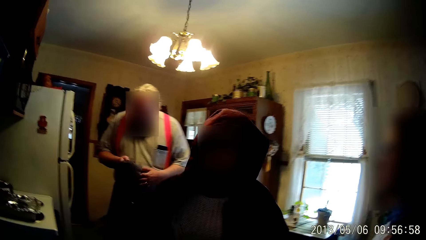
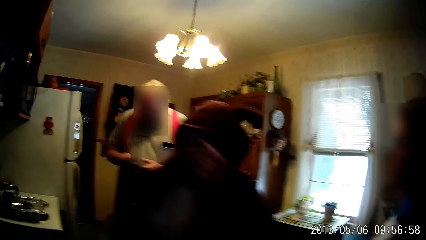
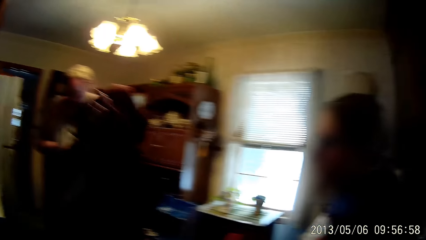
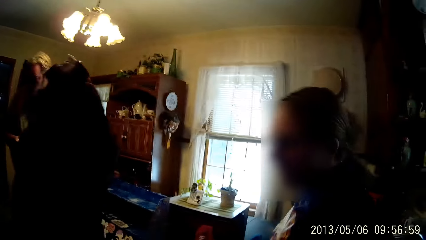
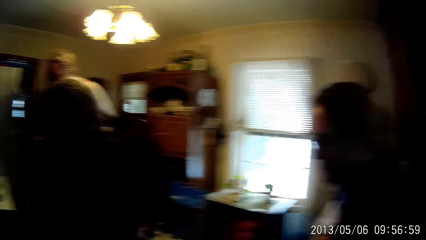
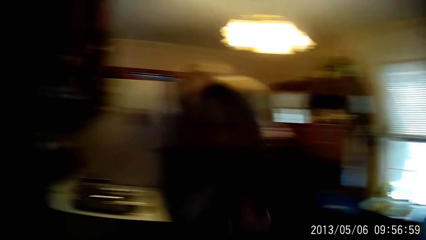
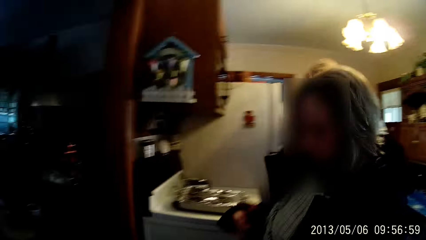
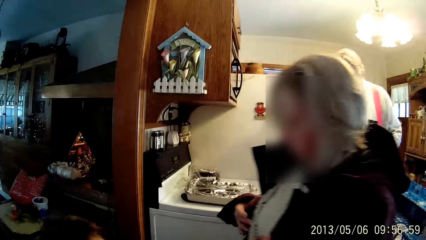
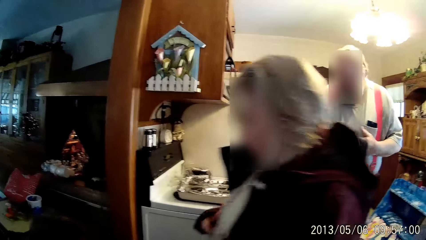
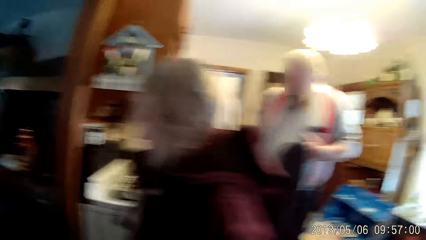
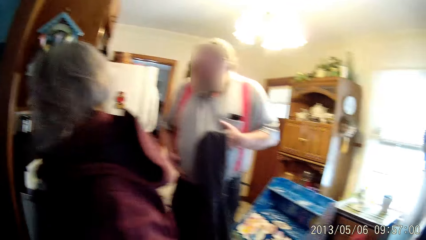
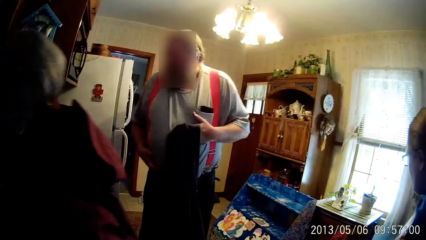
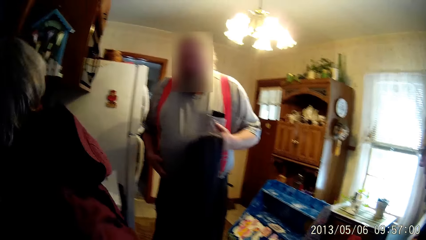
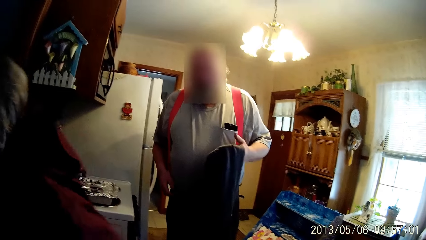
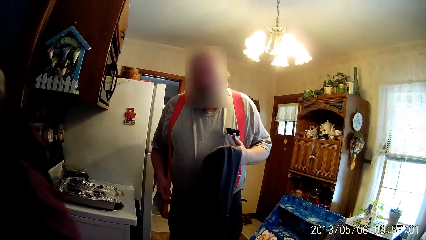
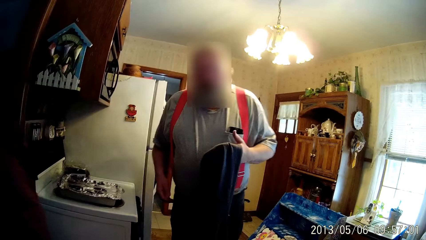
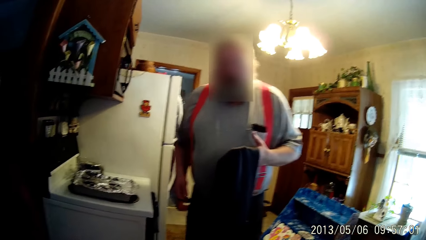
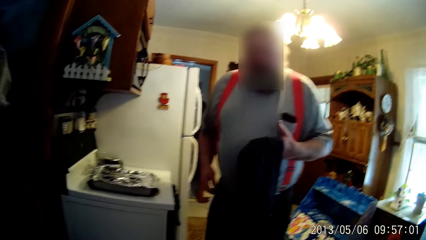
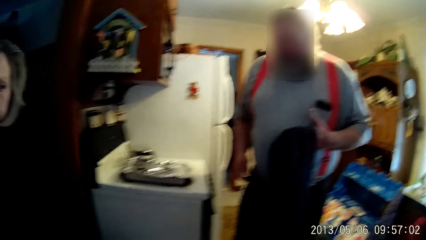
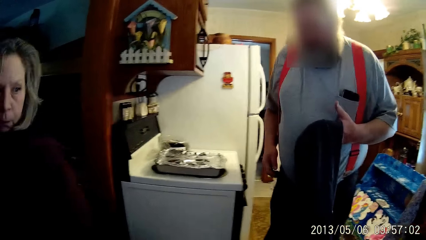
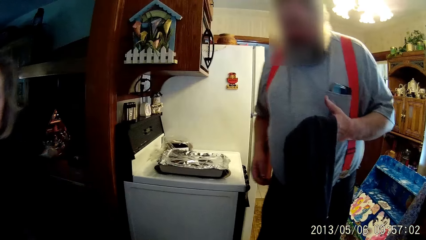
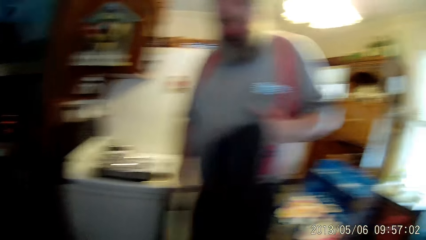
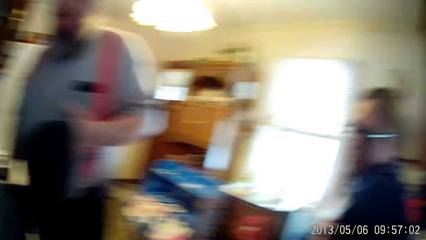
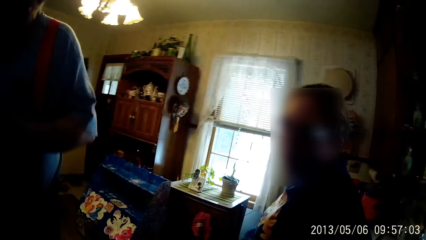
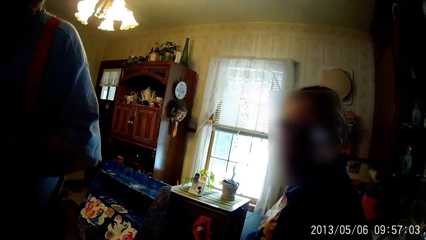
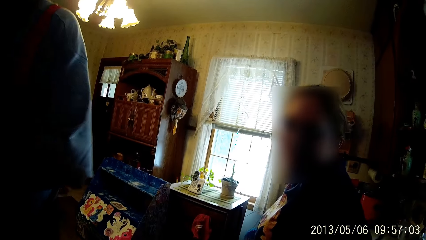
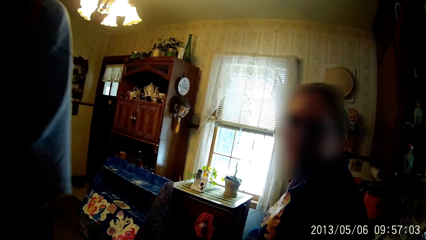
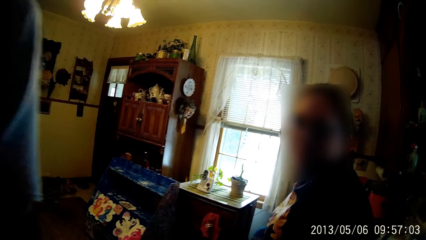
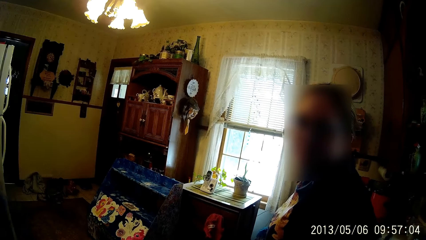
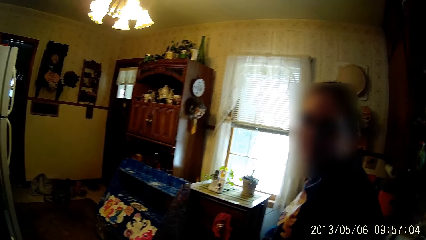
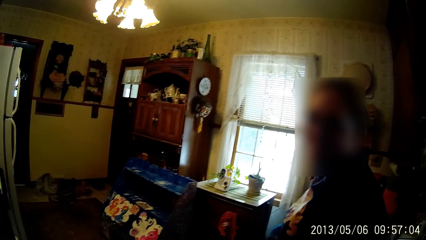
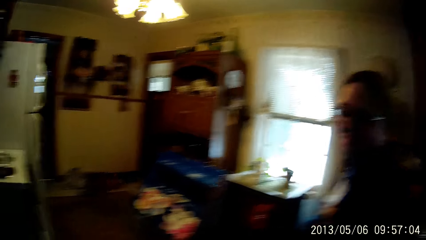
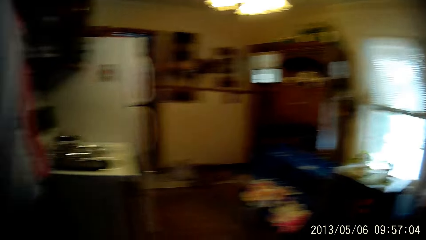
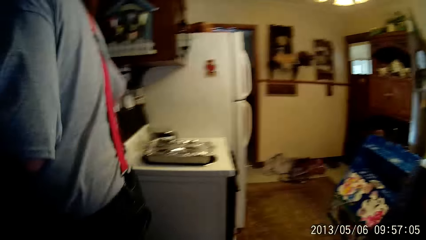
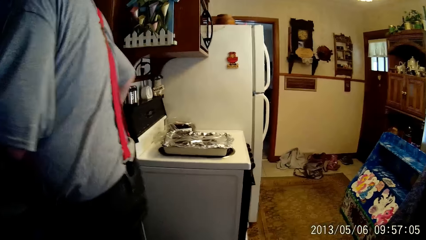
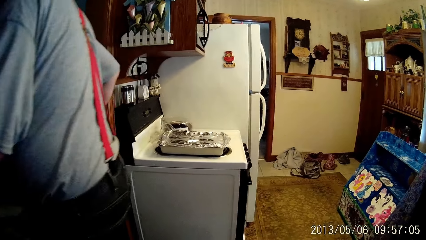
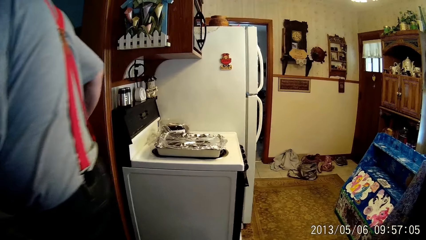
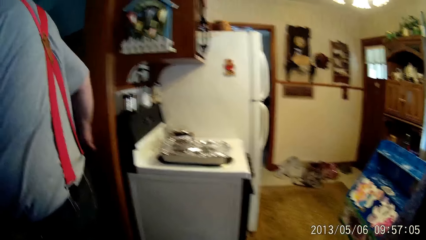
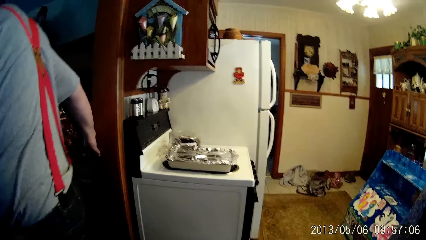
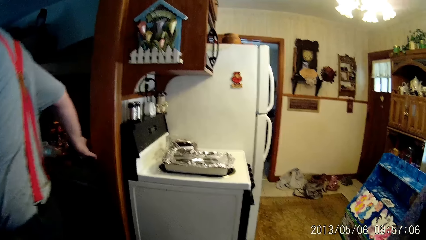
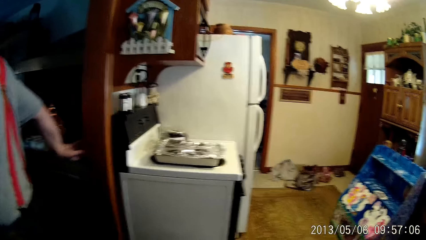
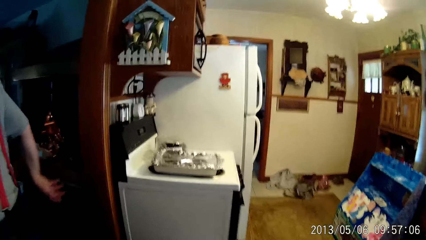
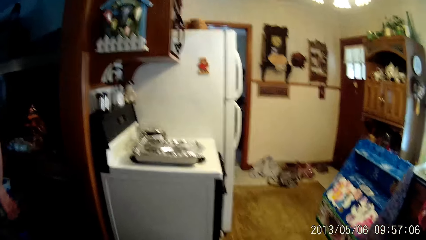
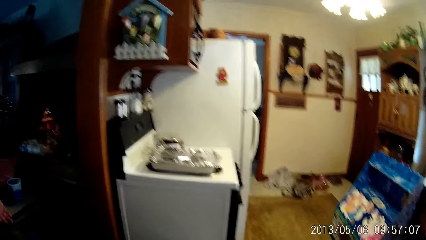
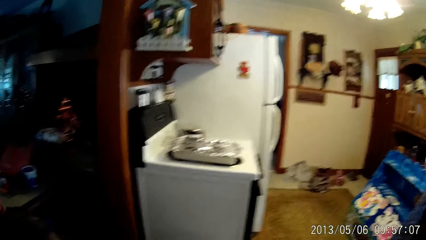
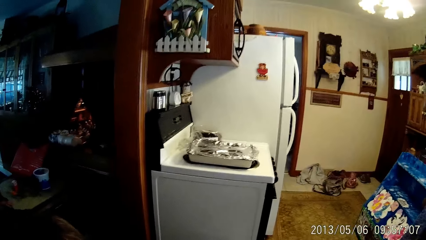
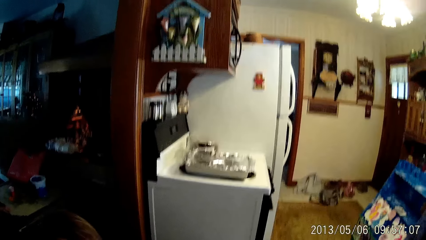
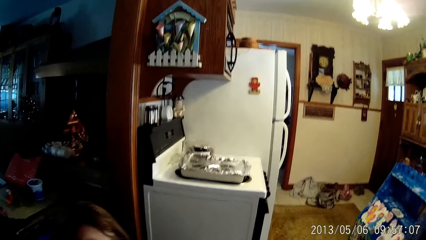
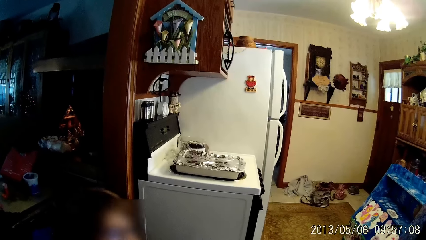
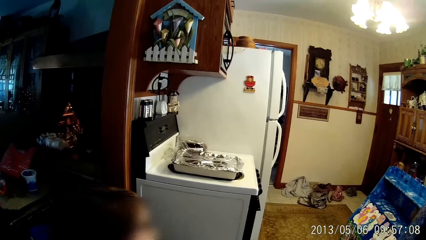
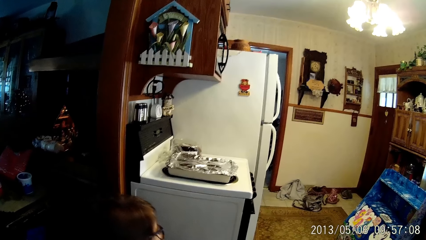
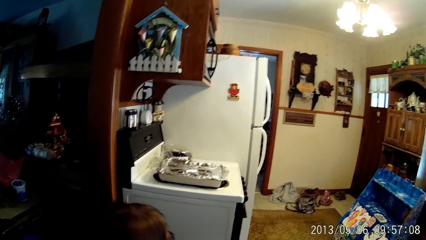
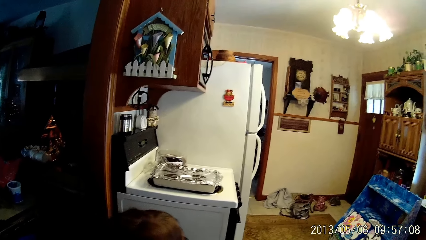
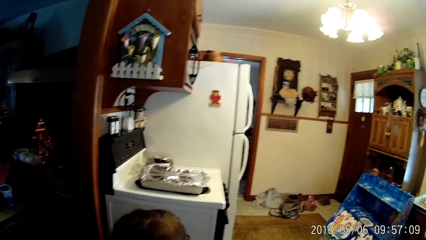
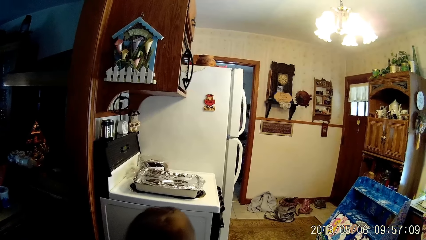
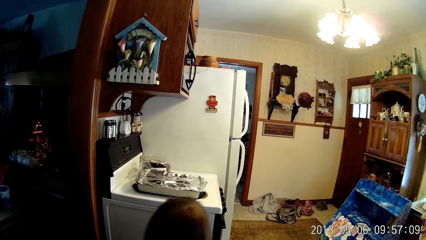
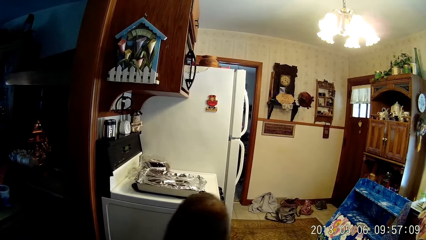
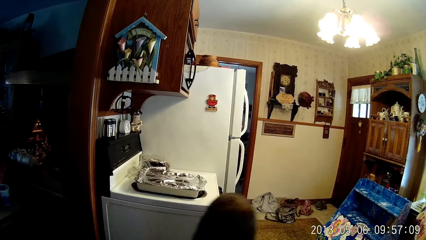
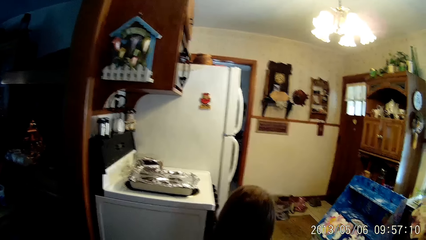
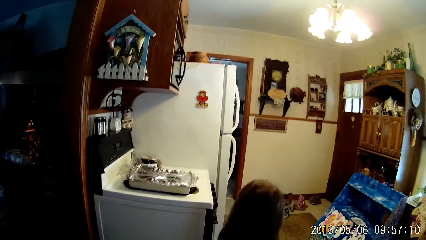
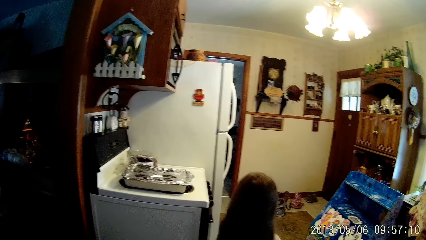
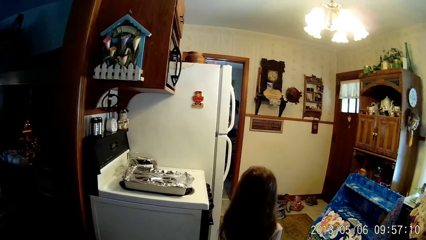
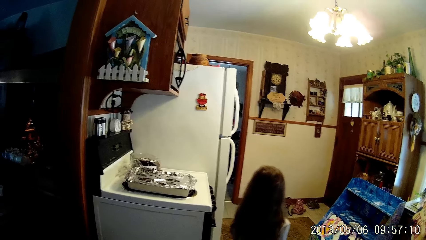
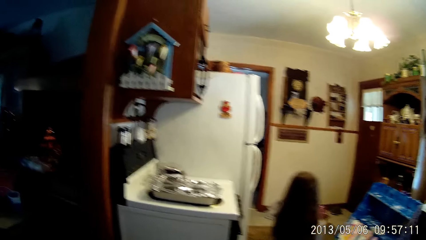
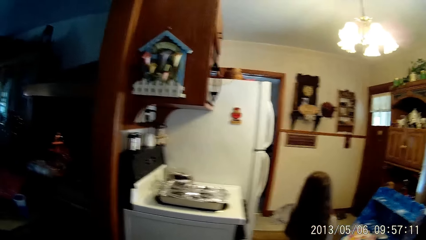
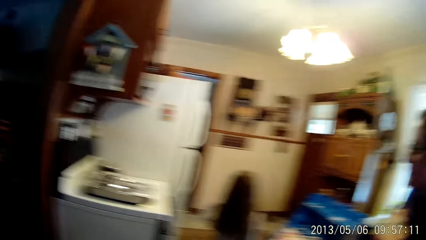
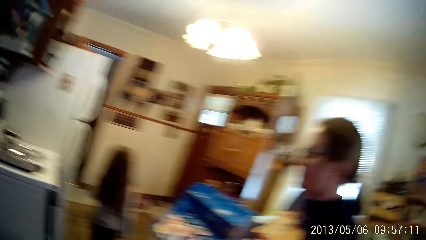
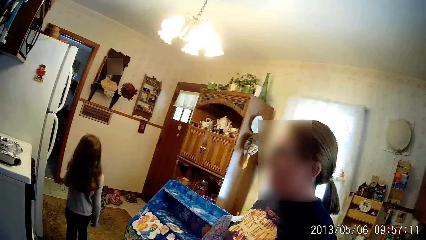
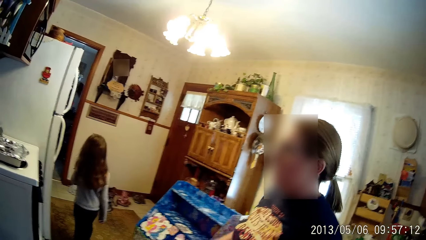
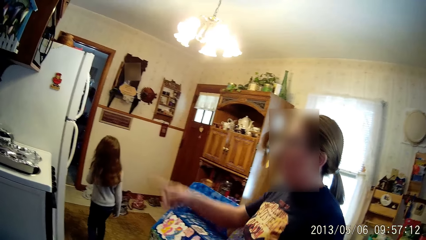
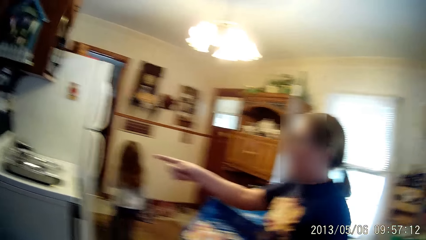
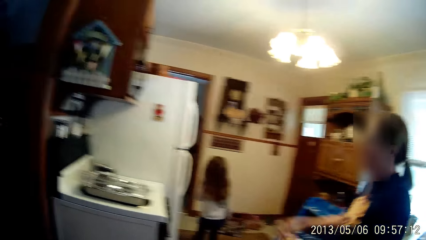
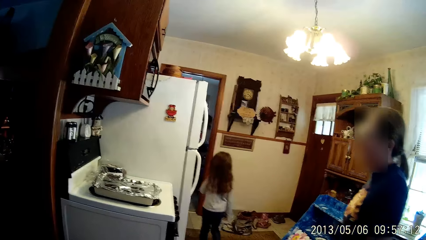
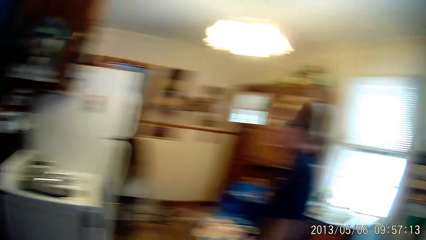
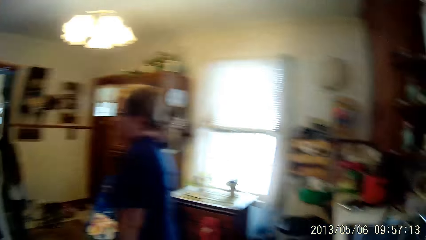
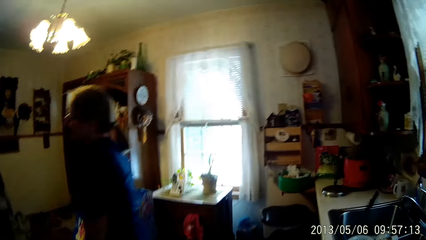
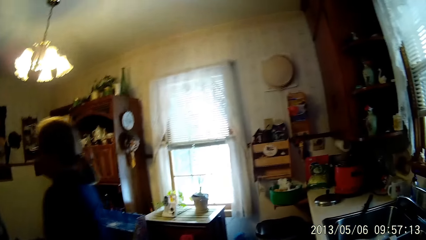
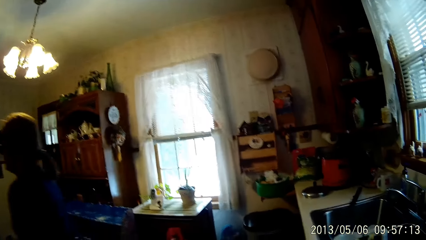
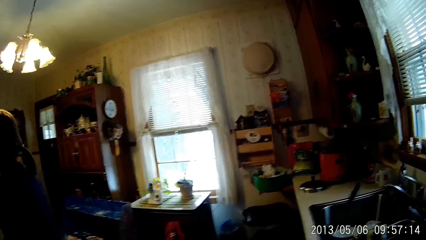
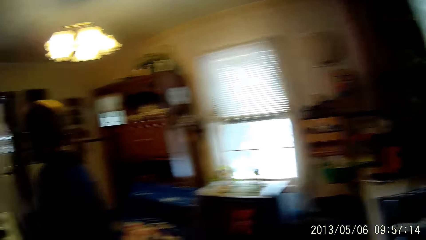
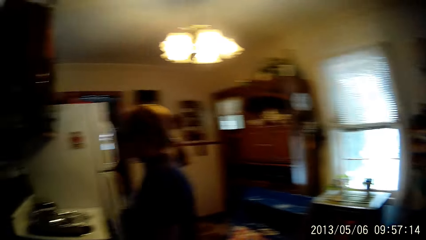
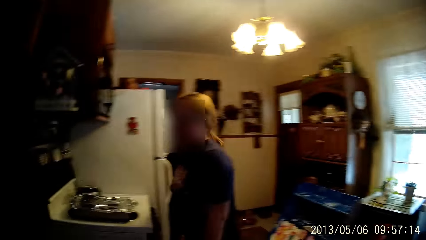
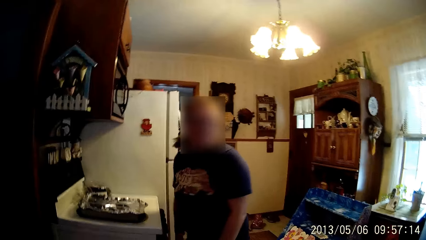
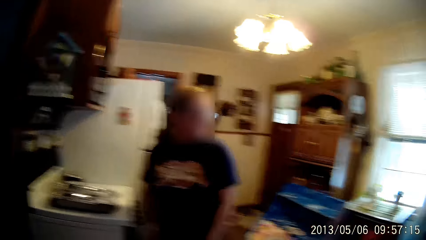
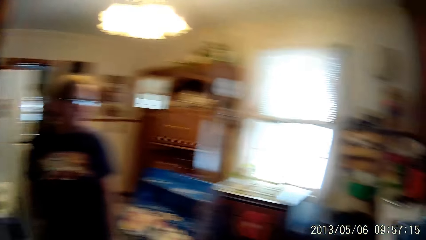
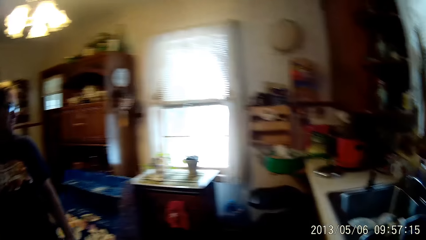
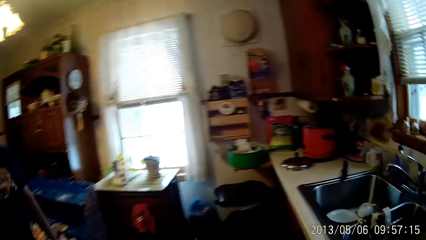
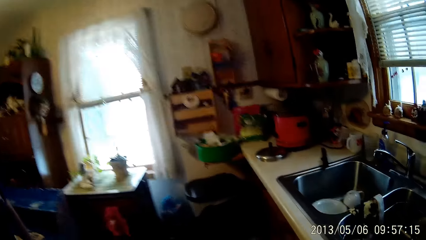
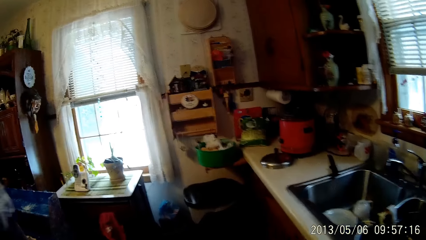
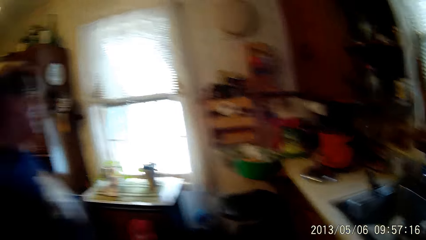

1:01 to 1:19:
The woman adjusts the hoodie on her body with her left hand. The woman walks past the camera wearer to the dining room. The woman adjusts the hoodie on her body with both hands. The man walks past the camera wearer to the dining room with the coat in his left hand. The man removes his right hand from the kitchen door frame. The child walks past the camera wearer from the dining room to the living room through the kitchen. Another woman moves around the kitchen.
